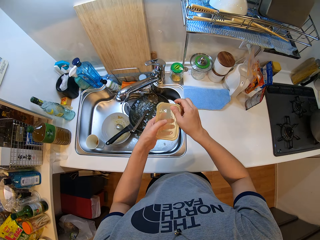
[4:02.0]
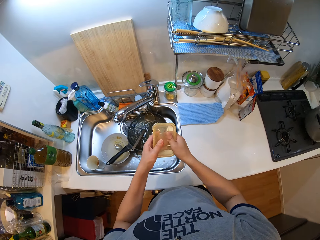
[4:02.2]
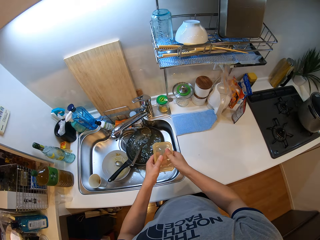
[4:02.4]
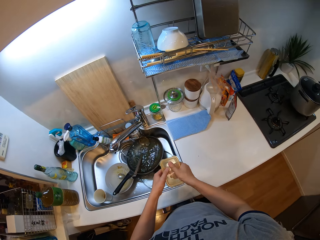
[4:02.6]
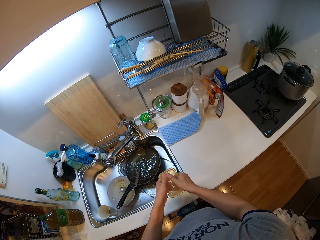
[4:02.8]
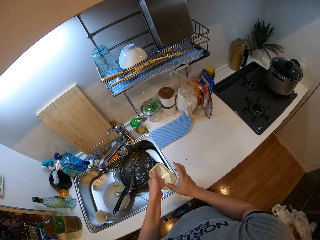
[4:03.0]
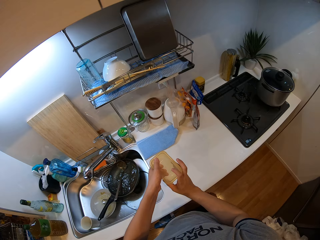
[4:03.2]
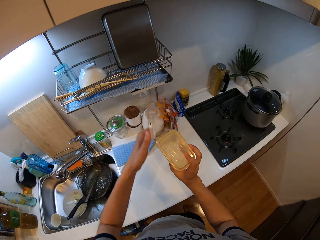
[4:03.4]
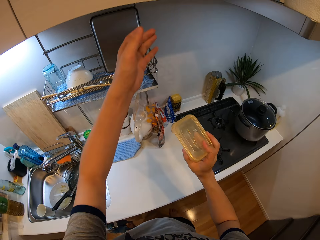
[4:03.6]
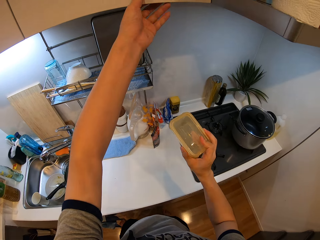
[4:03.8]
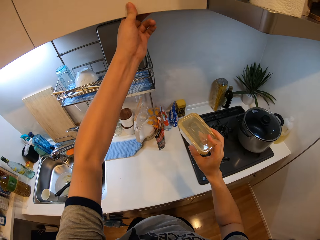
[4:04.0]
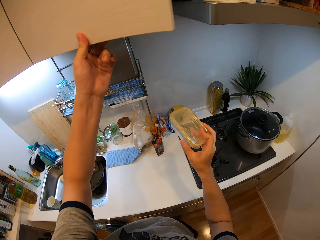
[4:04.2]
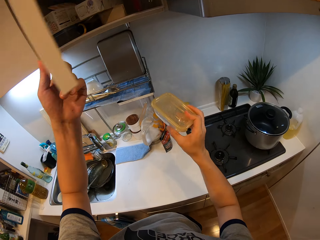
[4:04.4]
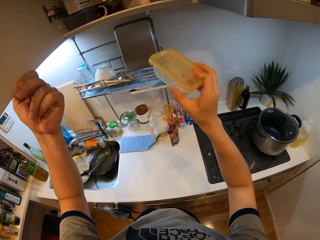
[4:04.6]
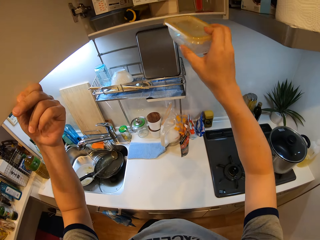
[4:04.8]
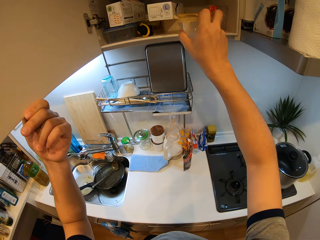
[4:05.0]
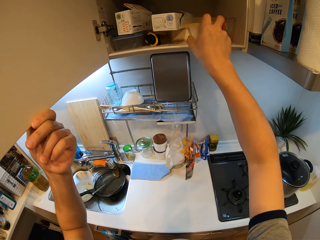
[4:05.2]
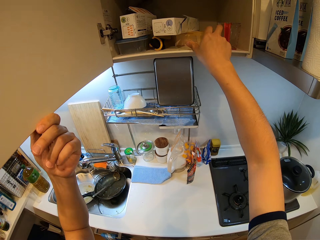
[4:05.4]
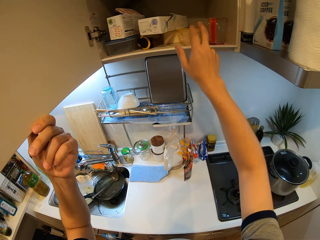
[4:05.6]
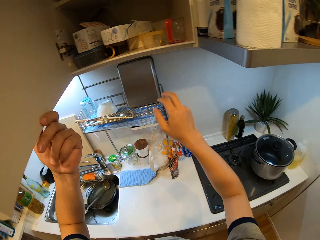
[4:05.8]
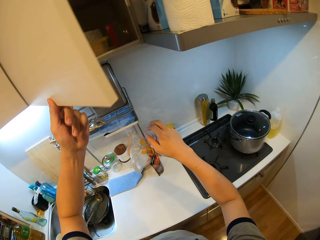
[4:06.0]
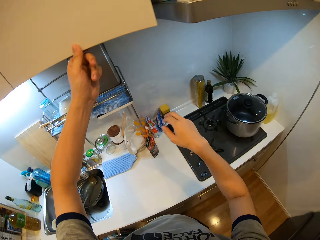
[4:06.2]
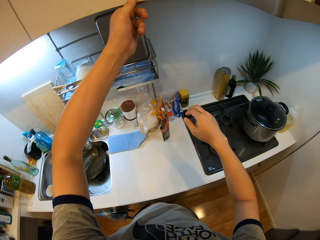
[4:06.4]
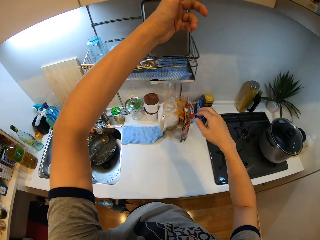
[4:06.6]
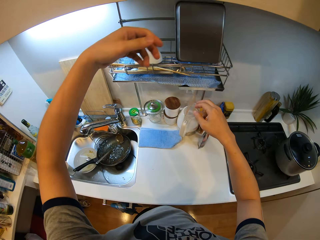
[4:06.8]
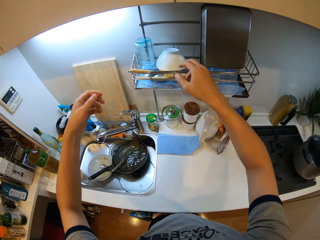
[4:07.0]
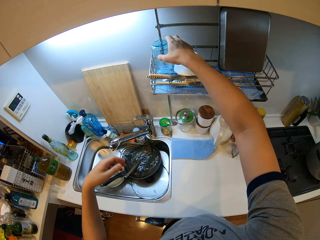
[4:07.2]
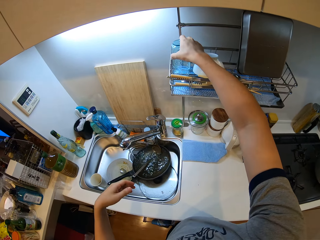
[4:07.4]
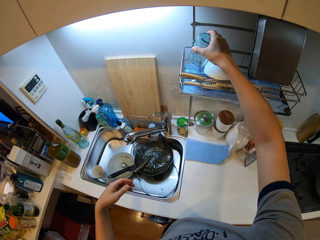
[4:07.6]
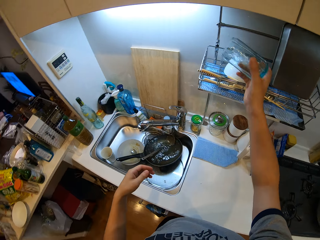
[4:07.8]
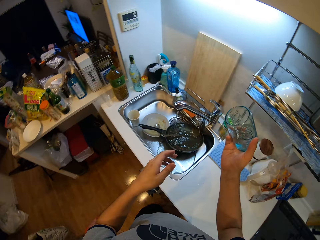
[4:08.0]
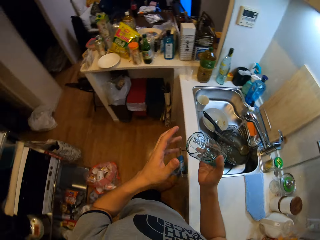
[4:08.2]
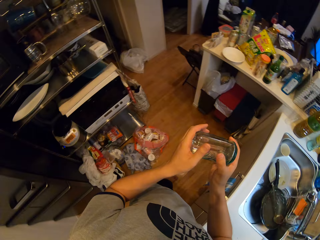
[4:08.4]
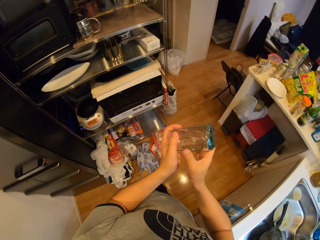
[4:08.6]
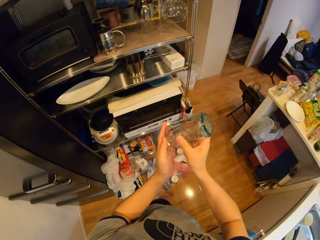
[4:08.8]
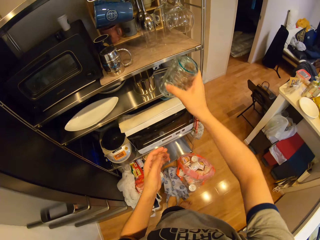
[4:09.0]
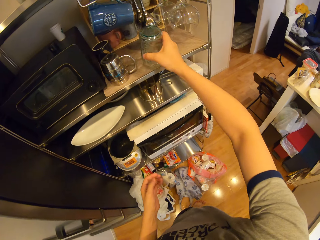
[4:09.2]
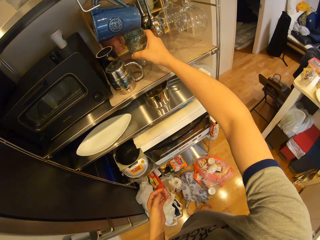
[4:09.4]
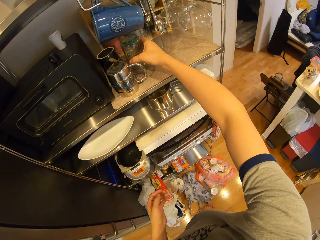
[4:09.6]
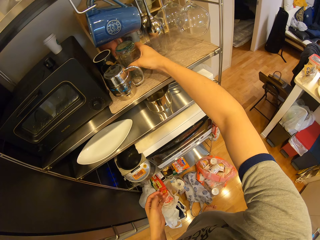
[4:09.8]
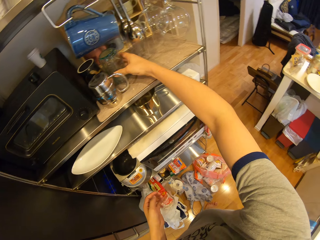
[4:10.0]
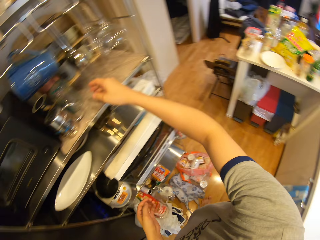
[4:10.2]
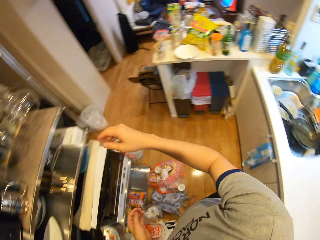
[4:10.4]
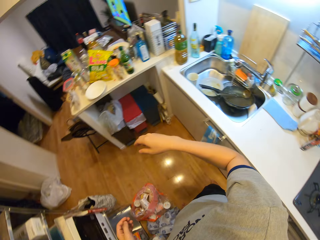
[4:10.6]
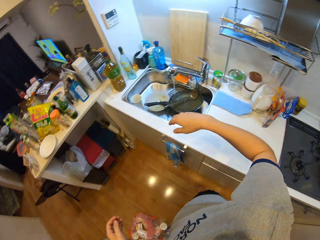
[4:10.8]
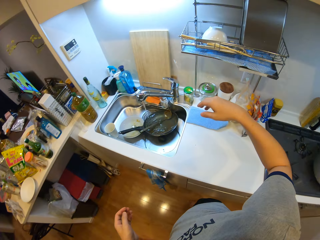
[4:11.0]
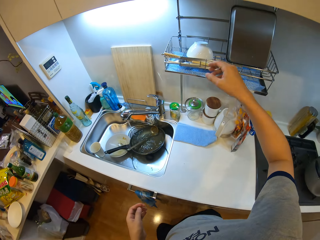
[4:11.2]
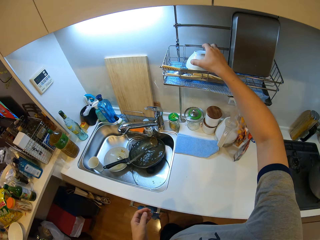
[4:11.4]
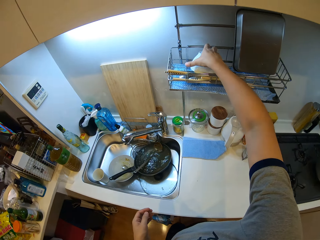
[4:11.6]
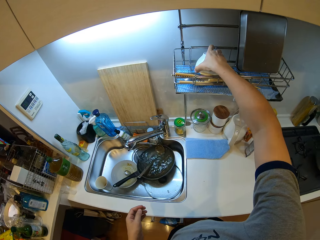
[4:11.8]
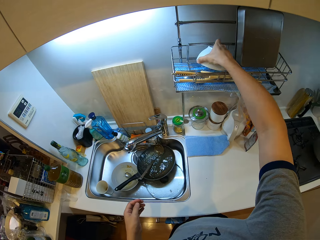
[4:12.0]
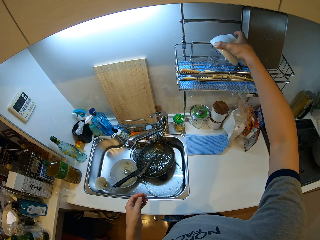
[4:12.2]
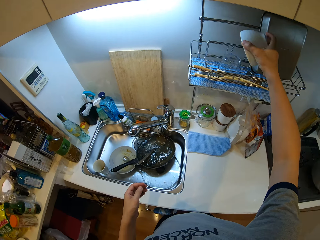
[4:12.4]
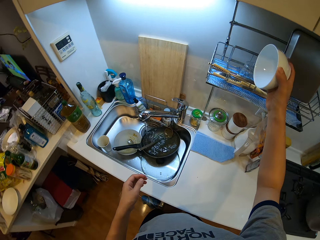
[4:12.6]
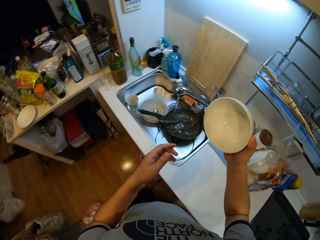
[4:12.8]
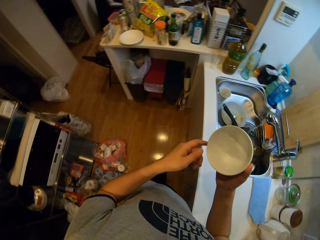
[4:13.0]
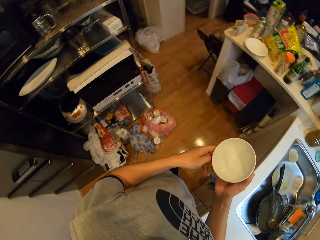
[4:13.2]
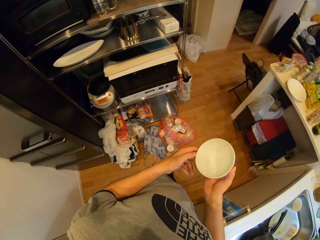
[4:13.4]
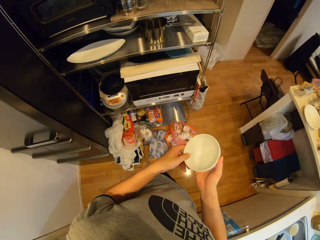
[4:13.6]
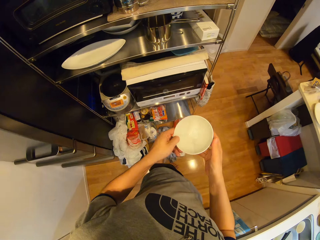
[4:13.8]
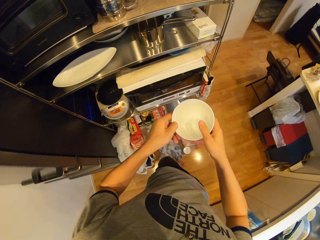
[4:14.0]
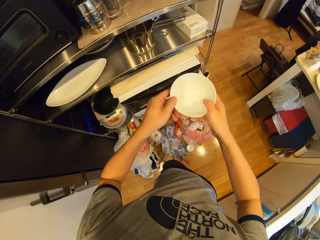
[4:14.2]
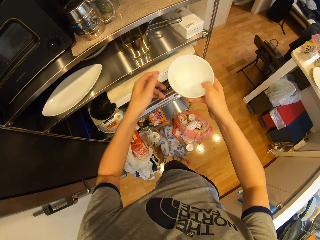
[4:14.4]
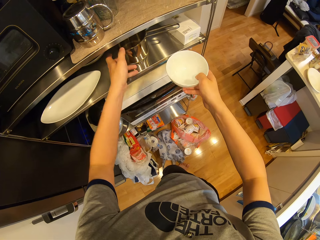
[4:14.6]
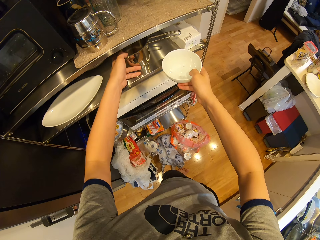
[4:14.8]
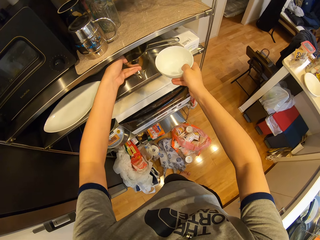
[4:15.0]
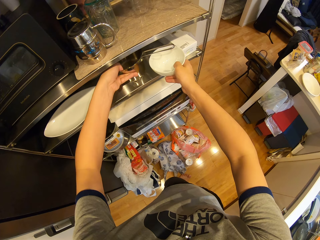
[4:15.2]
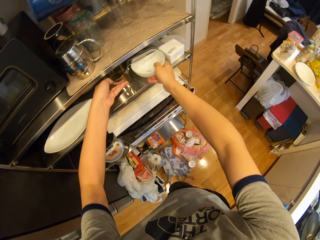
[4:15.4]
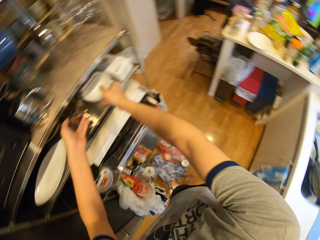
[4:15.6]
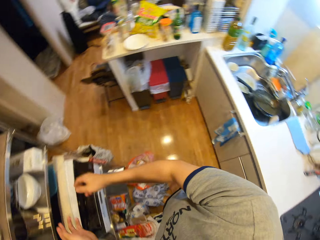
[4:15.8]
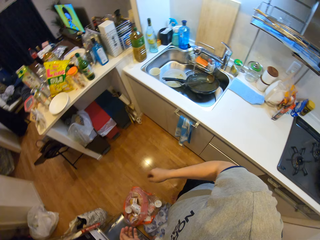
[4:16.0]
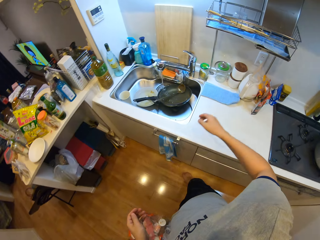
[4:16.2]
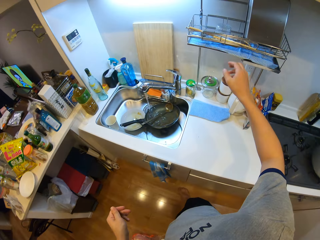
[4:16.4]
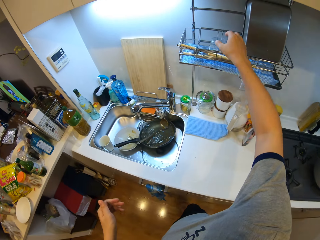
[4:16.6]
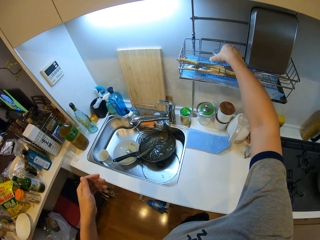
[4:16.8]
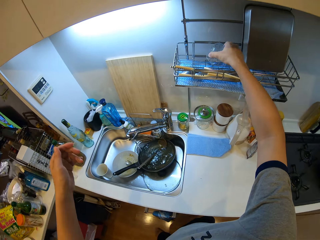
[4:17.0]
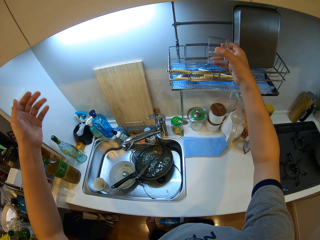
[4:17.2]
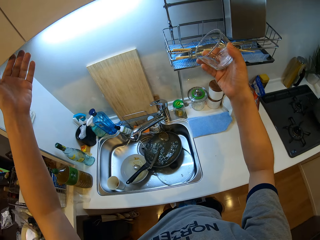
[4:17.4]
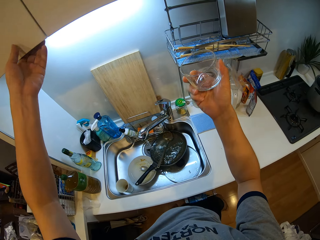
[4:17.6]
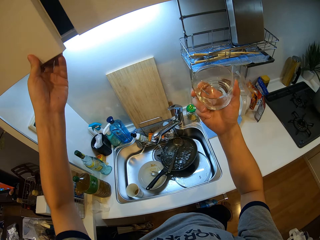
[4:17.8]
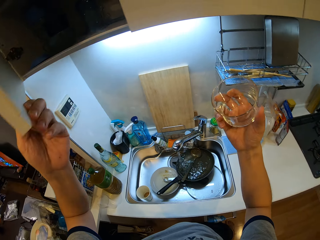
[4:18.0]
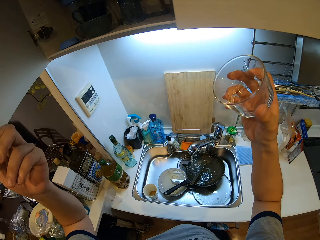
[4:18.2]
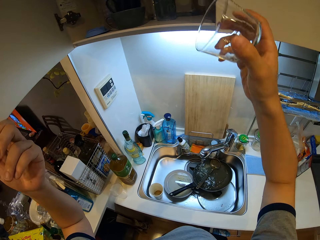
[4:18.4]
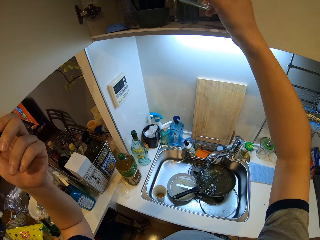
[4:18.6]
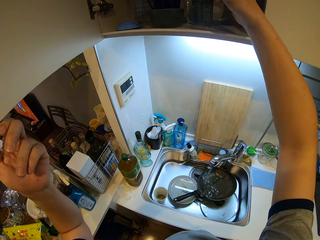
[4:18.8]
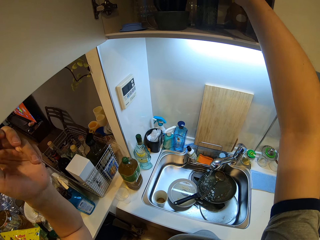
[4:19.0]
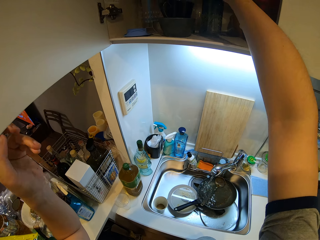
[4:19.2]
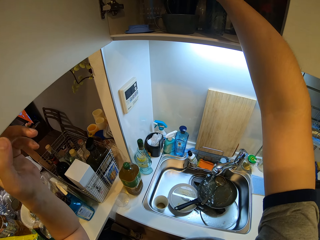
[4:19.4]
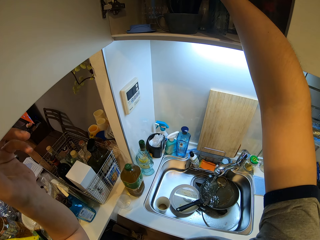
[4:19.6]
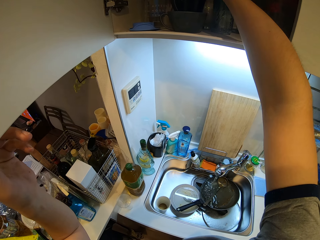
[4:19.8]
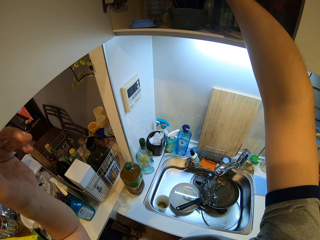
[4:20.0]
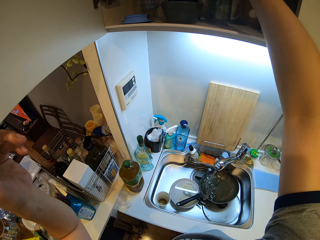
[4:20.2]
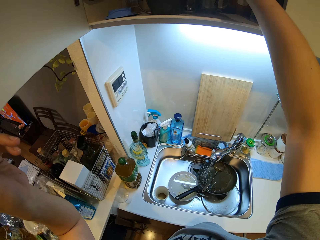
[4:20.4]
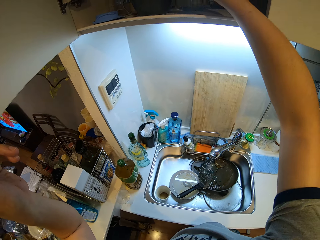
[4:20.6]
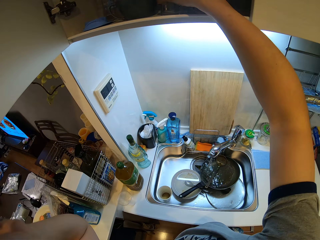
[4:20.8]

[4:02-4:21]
The camera wearer opens a cabinet with his left hand, places the plate in the cabinet with his right hand and closes the cabinet with his left hand. He picks up a glass cup from the tray with his right hand. He walks around a kitchen. He places the glass cup in the shelf with his right hand. He moves around the kitchen. He picks up another plate from the tray with his right hand. He holds the plate with both hands. He adjusts a bowl in the shelf with his left hand. He places the plate on the shelf with his right hand. He picks up another glass cup from the tray with his right hand. He opens a cabinet with his left hand. He places the glass cup in the cabinet with his right hand.

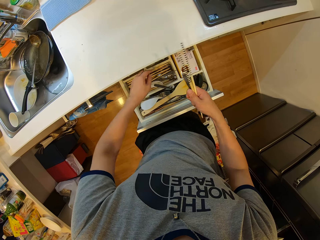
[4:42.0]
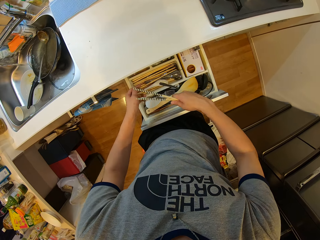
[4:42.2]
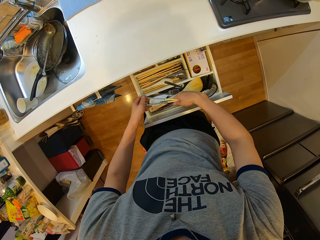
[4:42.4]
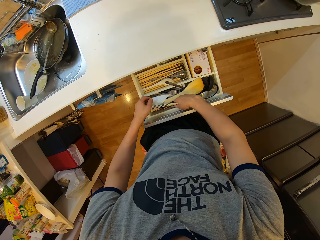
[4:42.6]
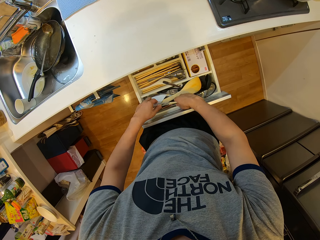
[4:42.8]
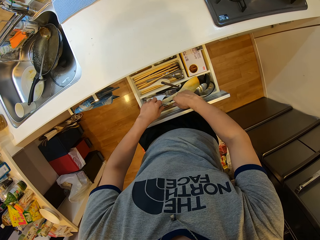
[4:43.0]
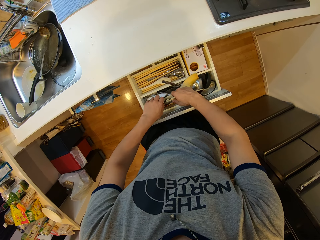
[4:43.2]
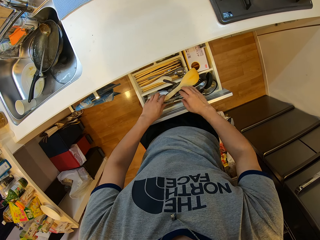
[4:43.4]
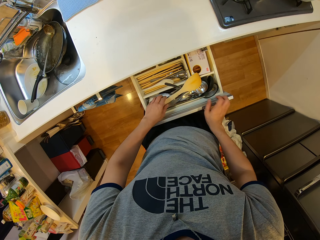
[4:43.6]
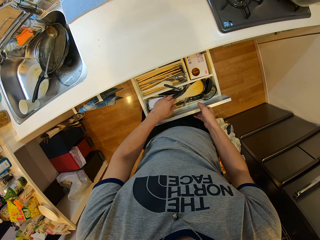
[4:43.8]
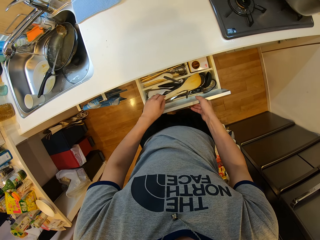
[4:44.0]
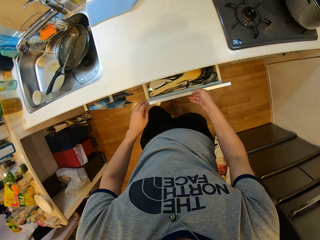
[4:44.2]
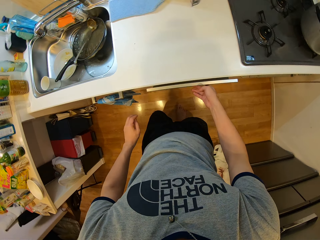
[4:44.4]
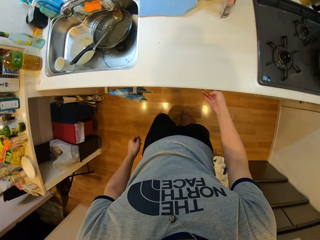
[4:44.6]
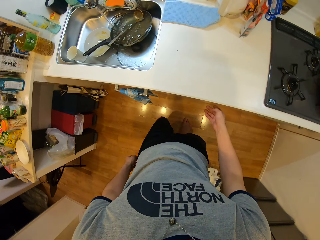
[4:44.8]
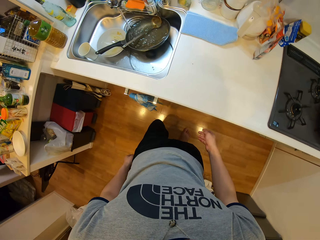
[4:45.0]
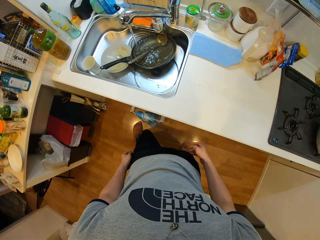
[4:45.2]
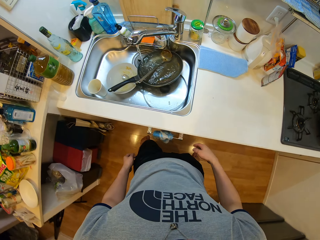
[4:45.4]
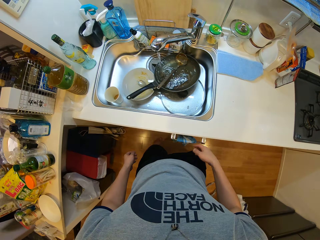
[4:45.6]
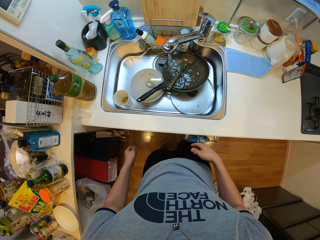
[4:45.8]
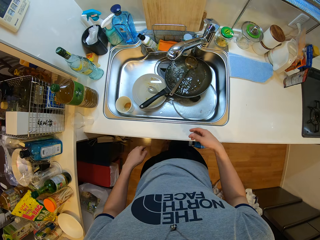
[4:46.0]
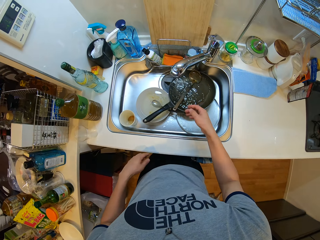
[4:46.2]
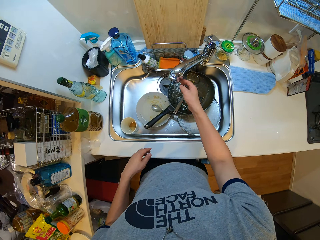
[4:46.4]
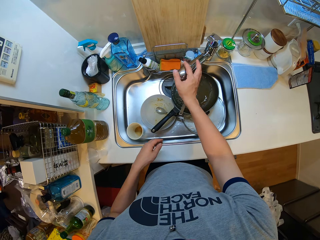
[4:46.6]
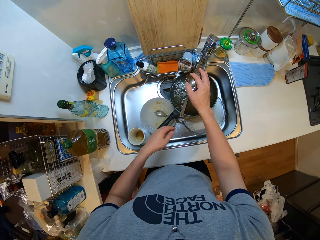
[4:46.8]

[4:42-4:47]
The camera wearer drops the chopsticks in his right hand inside the drawer. He closes the drawer with his right hand. He walks toward the sink.
